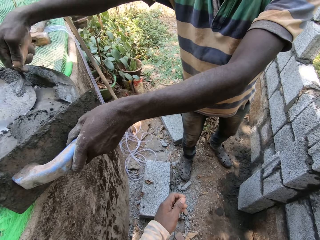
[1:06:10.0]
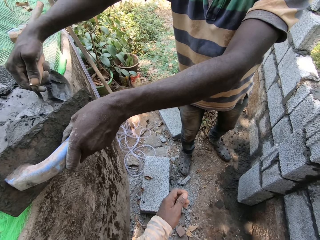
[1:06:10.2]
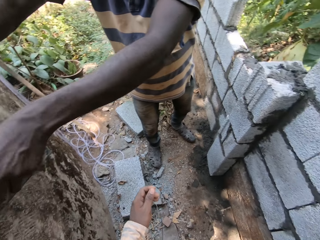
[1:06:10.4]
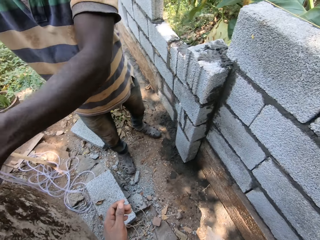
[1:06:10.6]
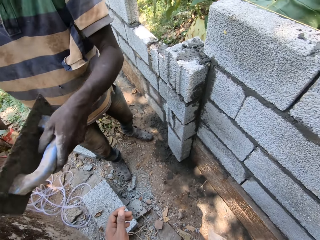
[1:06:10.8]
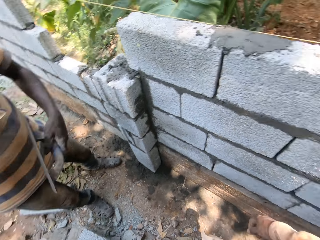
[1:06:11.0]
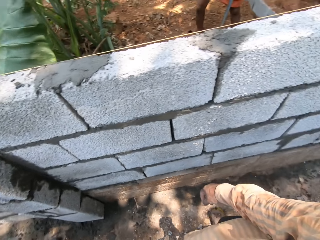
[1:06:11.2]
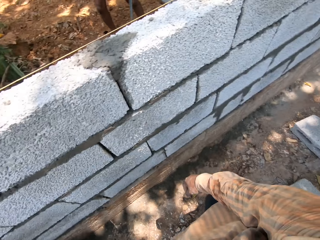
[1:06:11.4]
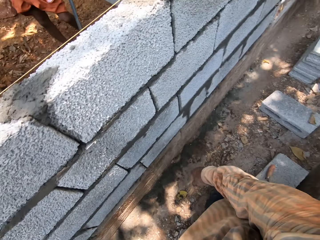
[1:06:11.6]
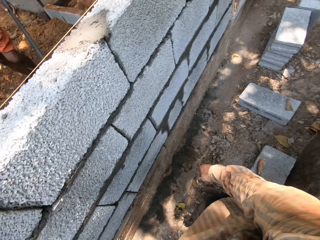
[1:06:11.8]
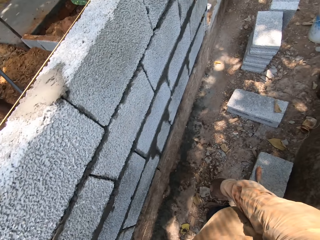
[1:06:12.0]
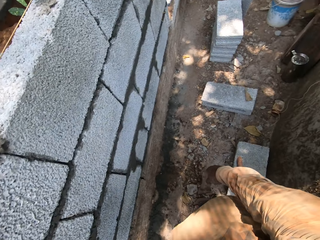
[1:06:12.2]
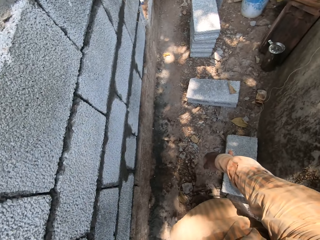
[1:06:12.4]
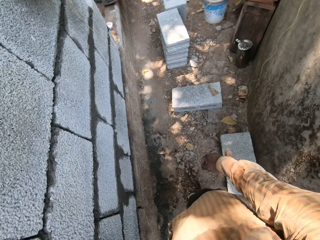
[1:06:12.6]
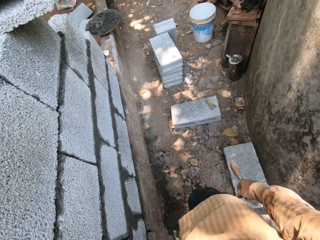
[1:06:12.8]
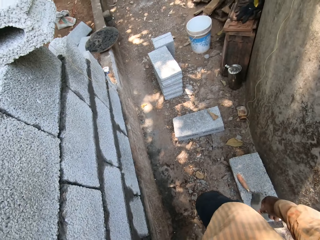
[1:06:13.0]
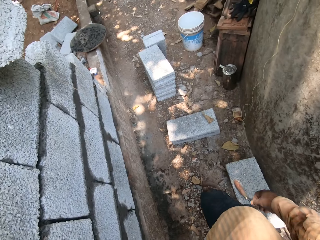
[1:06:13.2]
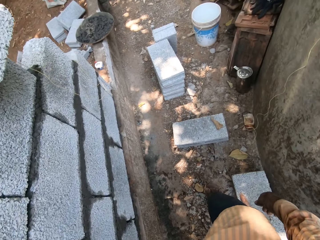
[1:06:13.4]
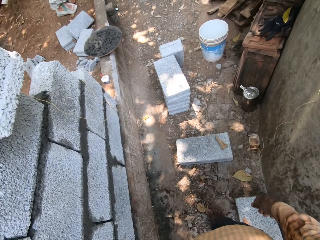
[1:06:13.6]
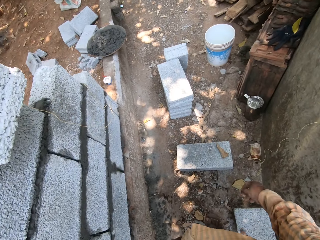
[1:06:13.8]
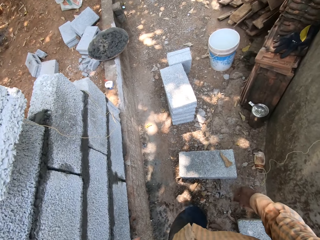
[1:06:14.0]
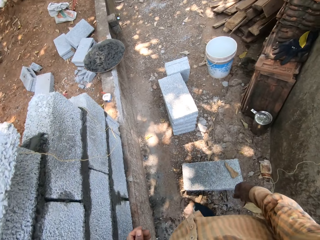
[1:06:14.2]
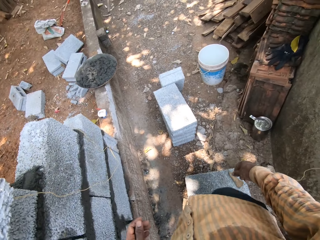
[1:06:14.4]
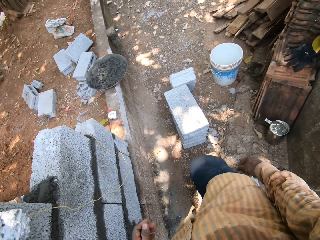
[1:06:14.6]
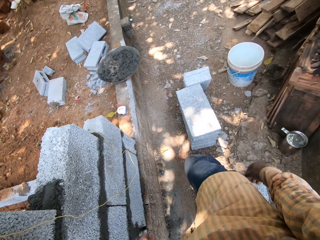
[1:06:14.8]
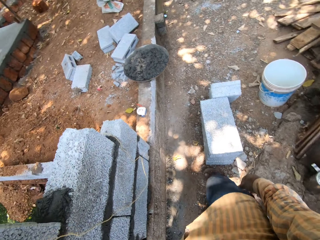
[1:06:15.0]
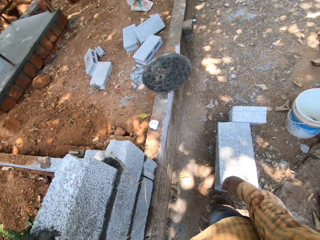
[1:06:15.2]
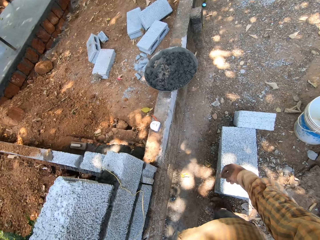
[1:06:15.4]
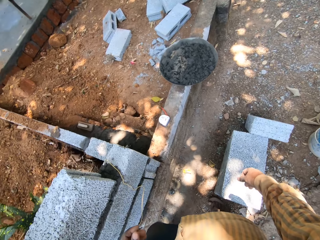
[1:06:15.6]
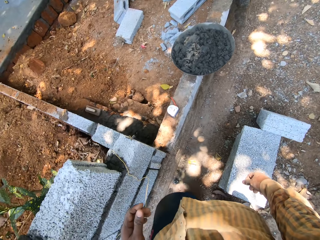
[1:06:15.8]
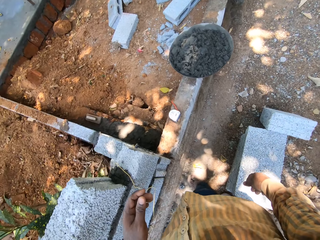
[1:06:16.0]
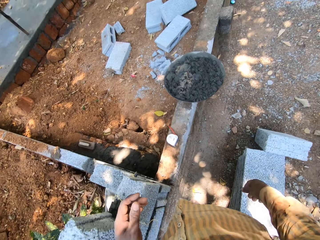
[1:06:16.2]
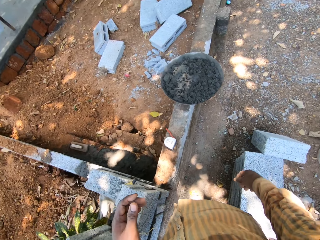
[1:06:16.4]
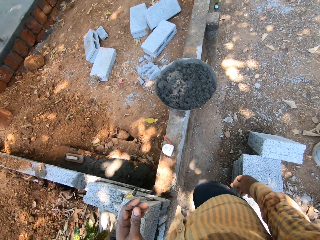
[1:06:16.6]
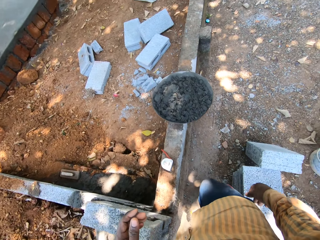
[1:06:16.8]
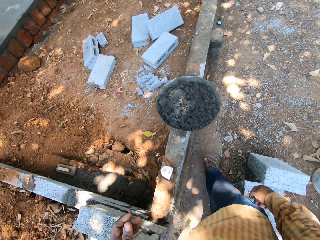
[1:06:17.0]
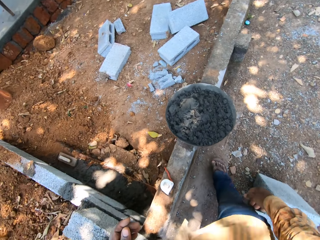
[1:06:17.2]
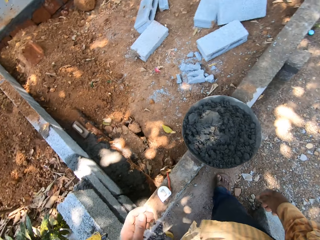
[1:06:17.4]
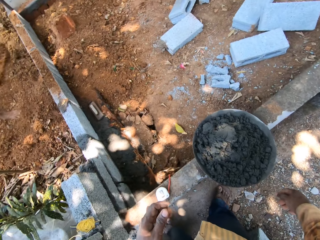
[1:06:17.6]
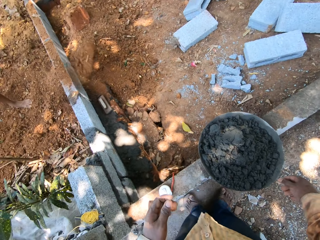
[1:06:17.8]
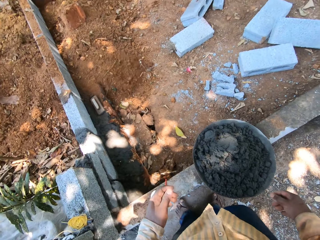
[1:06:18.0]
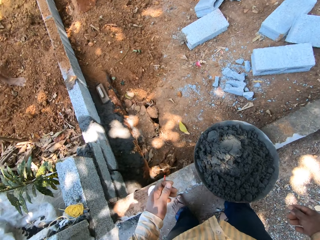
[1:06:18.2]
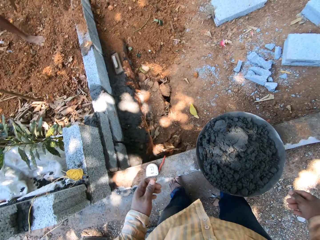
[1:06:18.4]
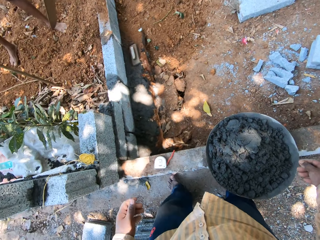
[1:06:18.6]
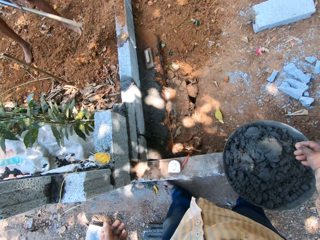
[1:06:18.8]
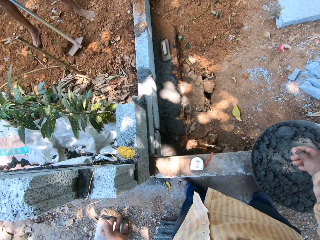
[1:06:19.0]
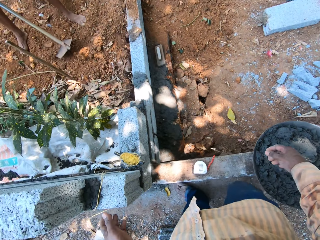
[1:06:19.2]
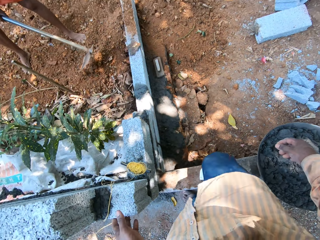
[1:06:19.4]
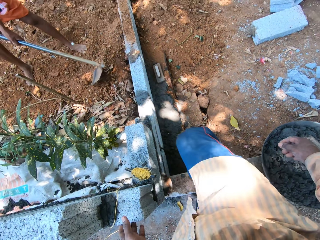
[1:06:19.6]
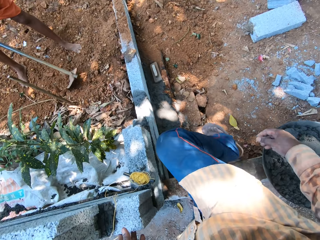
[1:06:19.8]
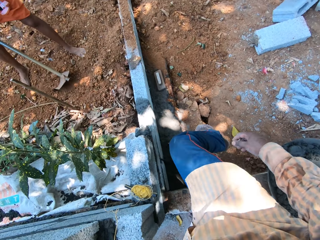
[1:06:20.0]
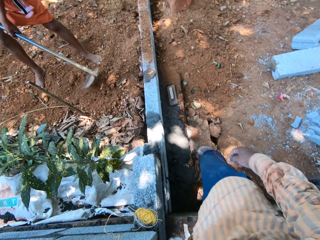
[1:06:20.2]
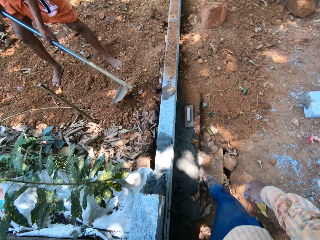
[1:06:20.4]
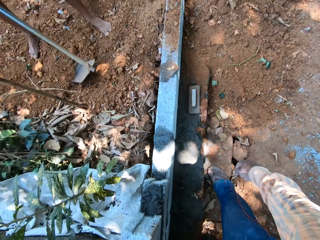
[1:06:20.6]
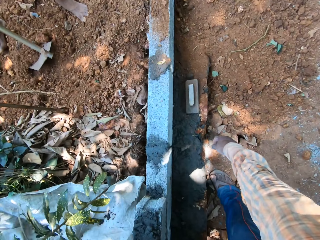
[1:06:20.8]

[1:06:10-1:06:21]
The camera wearer talks to a man. Another man talks to the camera wearer. The camera wearer moves around. The other man throws sand on the ground with the hoe in his hands, clears the ground with the hoe in his hands, and digs using the hoe.

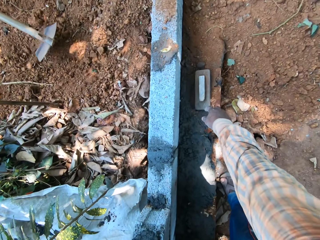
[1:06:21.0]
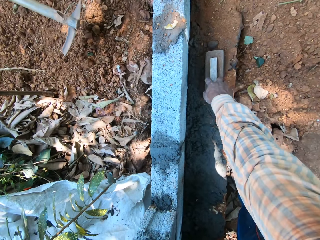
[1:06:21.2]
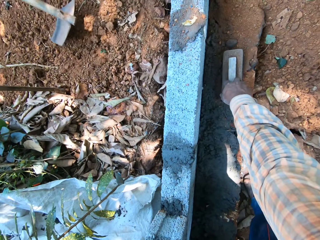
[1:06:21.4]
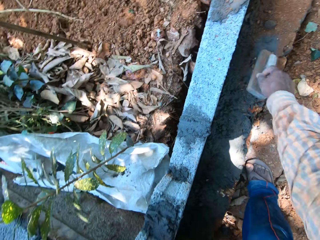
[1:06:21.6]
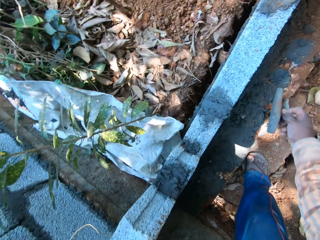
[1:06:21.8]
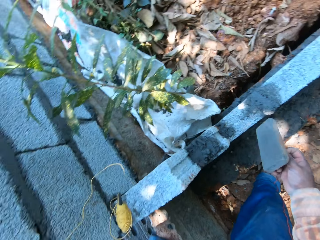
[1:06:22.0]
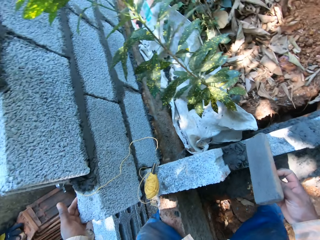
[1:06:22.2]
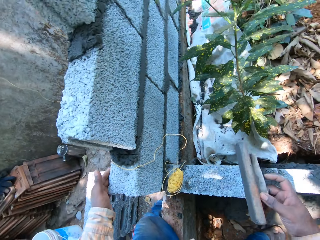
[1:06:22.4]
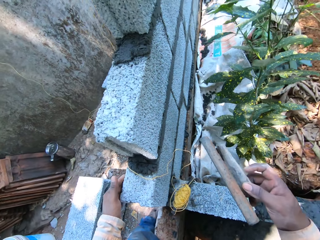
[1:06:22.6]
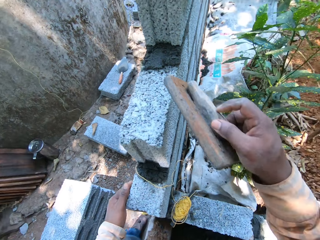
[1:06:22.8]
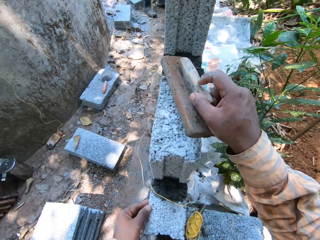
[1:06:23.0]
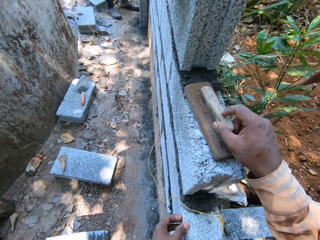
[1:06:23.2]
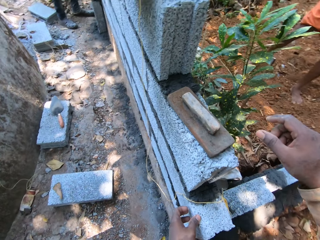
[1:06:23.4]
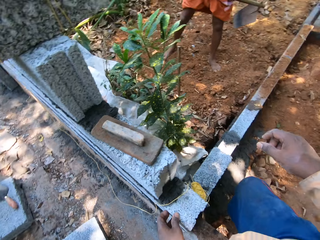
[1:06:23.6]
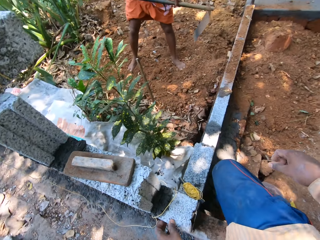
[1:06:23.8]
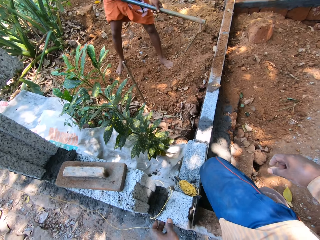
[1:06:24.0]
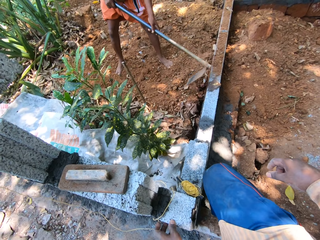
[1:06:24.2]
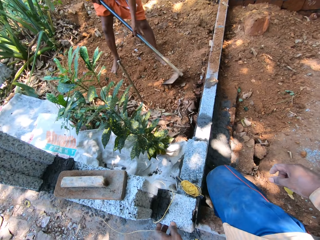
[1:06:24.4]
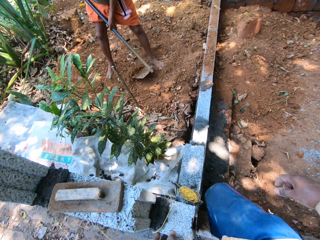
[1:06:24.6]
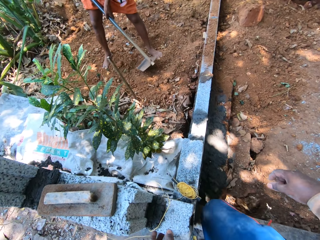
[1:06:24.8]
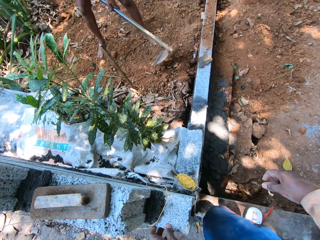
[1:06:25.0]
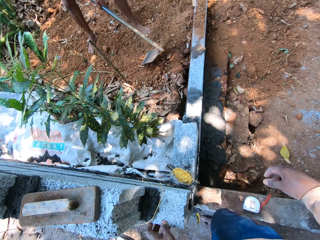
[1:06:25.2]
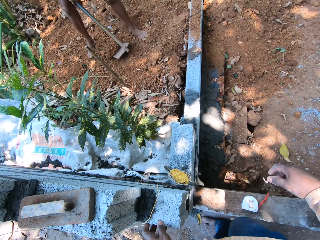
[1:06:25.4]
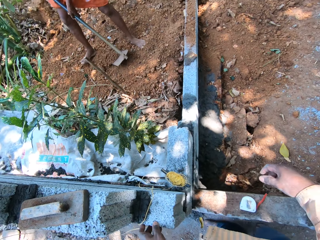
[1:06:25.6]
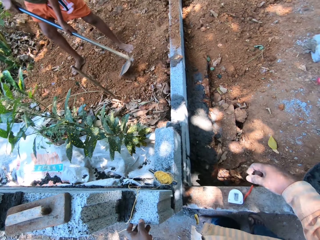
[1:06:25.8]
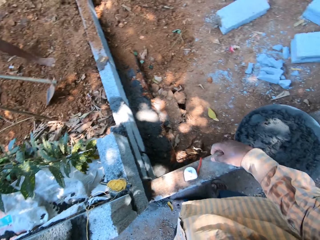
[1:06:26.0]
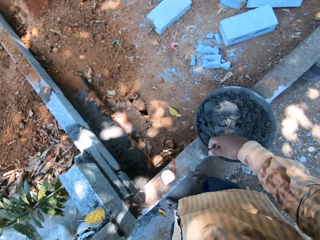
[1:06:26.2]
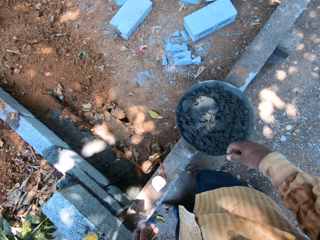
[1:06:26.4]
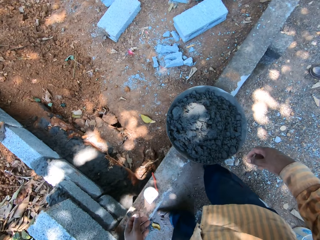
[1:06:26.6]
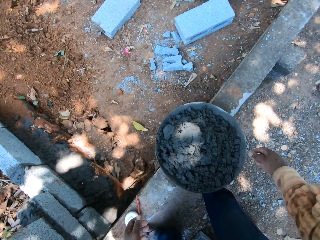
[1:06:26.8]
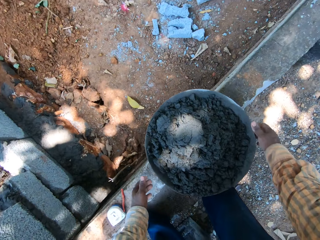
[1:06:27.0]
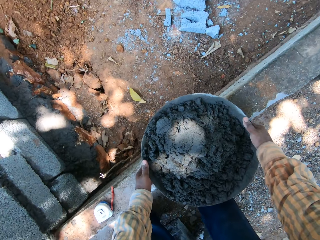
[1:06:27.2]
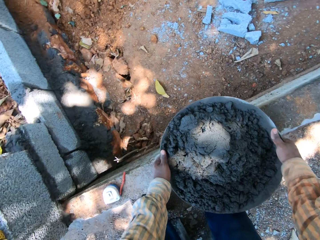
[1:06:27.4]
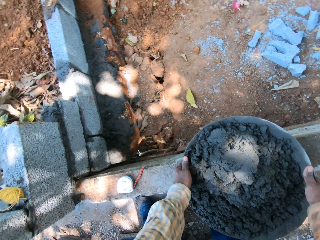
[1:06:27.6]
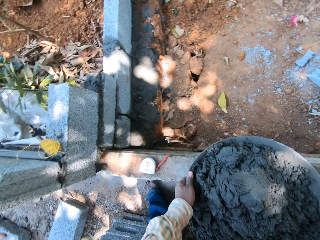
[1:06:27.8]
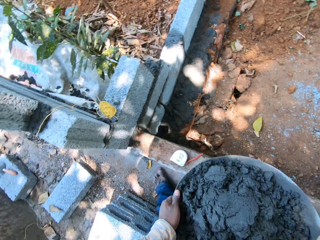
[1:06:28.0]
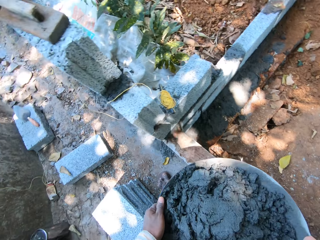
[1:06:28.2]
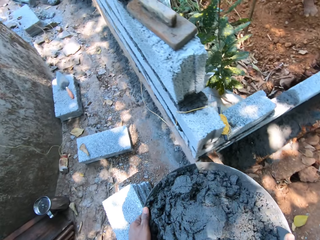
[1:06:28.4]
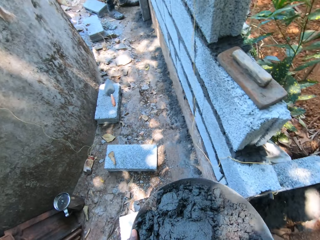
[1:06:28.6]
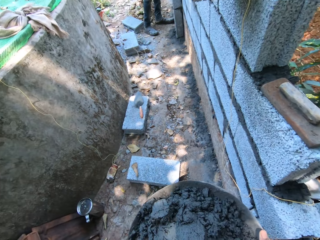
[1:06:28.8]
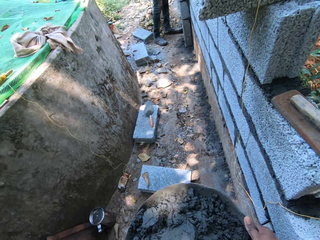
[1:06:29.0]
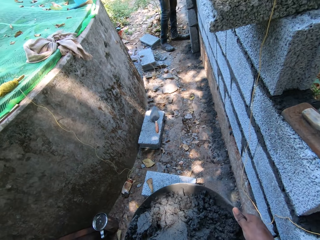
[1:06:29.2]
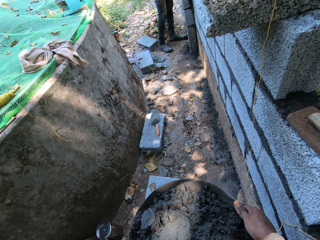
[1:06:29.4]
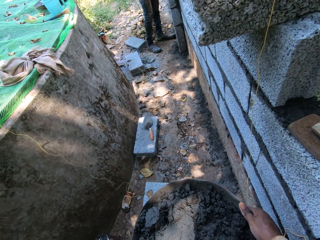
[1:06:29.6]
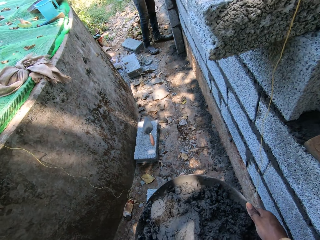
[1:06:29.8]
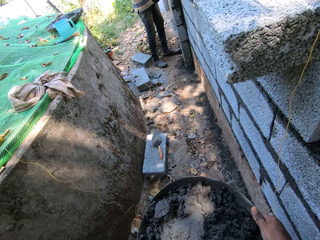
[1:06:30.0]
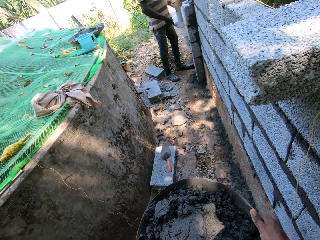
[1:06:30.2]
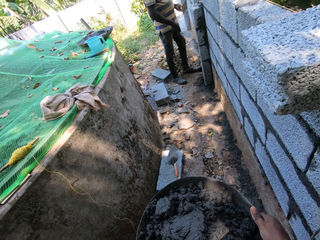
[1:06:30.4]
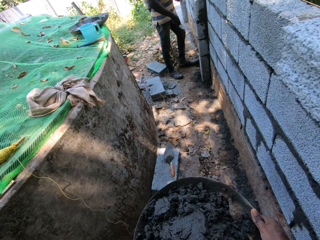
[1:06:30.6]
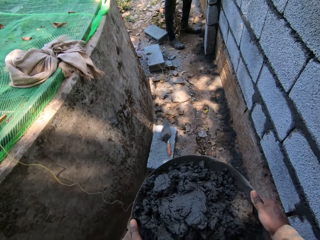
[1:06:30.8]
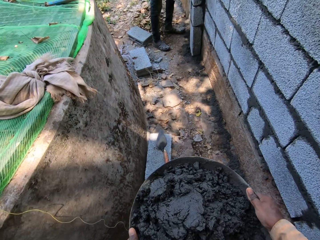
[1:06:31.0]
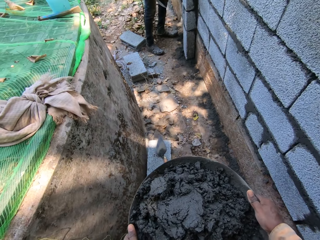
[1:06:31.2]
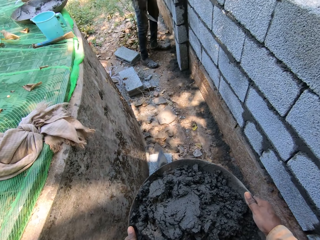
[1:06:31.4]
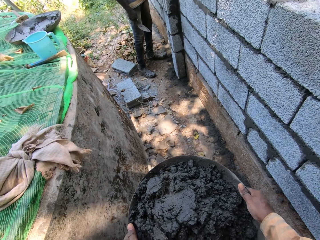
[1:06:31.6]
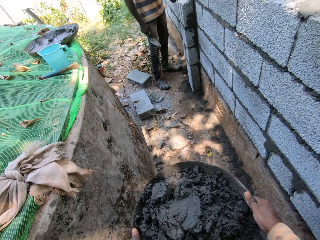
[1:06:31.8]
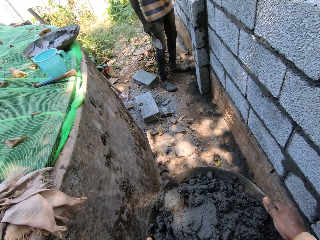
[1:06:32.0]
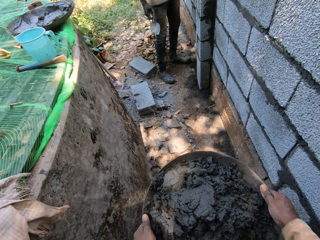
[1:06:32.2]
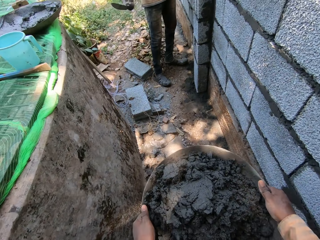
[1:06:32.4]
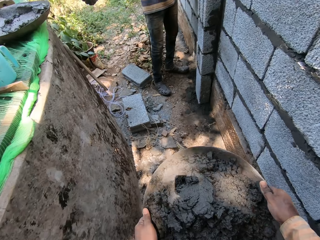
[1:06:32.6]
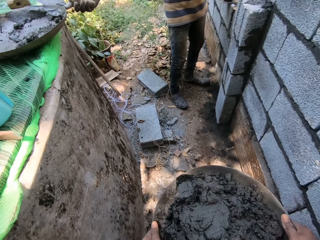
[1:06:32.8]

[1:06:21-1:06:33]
The camera wearer picks up a wooden float from the ground with his right hand. He holds the fence with his left hand. He drops the wooden float on the fence with his right hand. A man clears the ground with the hoe in his hands. The camera wearer picks up the head pan from the fence with his hands. He carries the head pan. He moves around.
